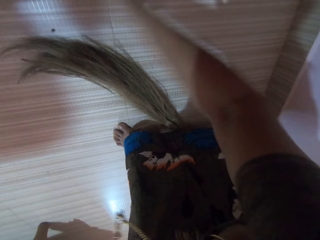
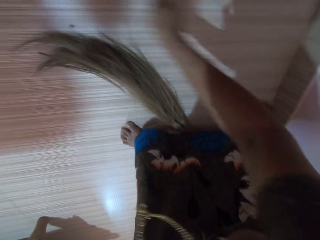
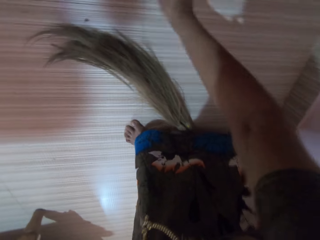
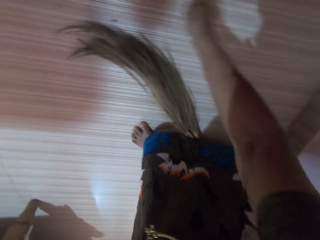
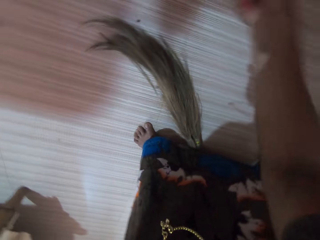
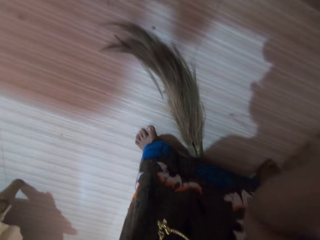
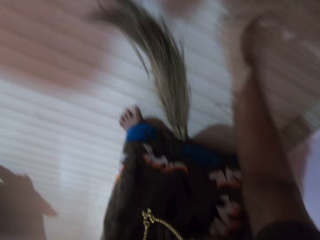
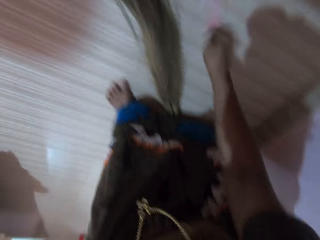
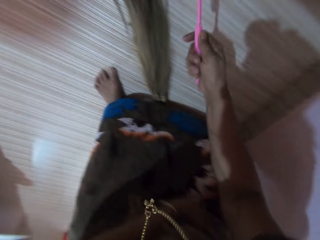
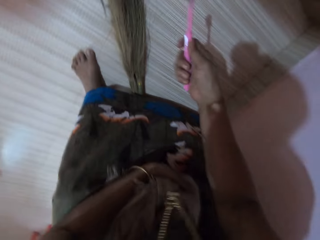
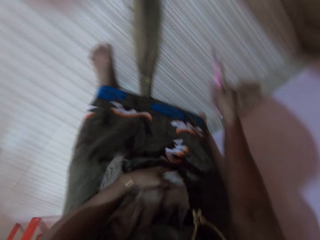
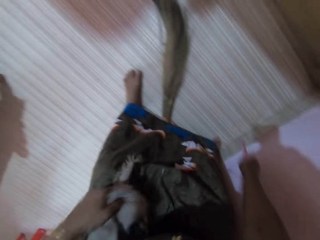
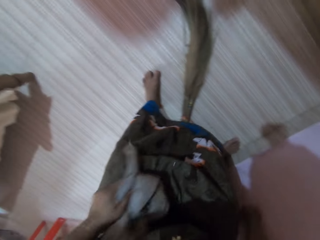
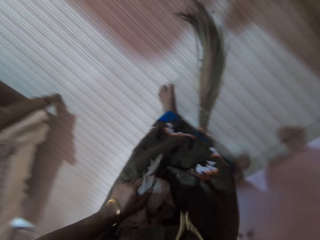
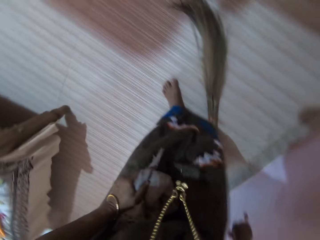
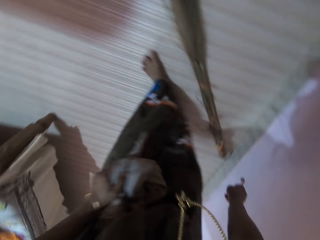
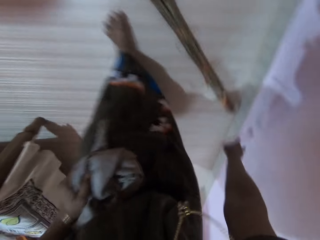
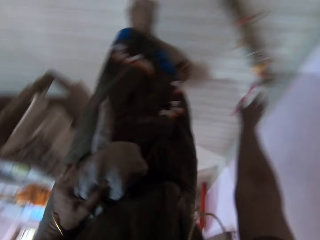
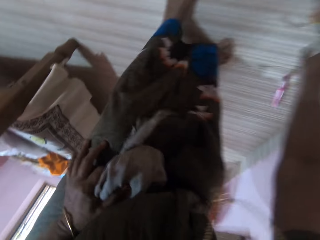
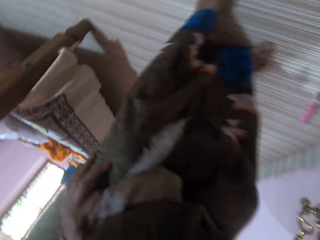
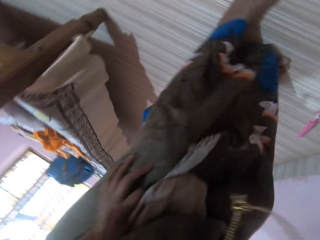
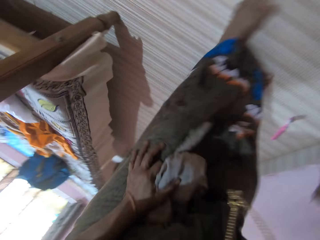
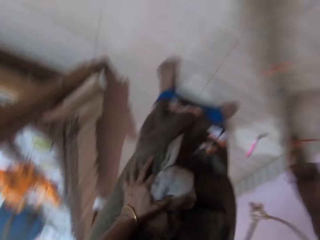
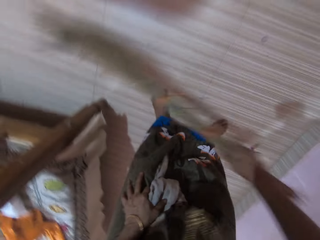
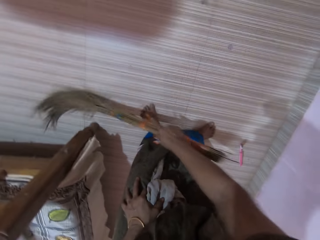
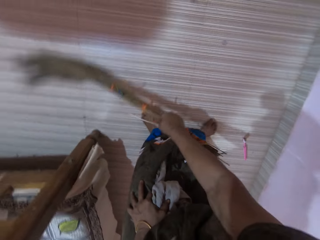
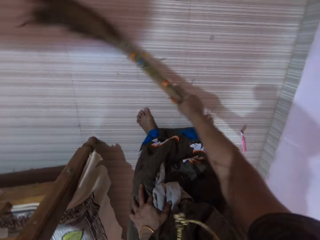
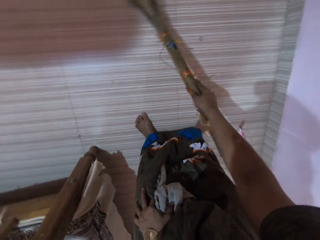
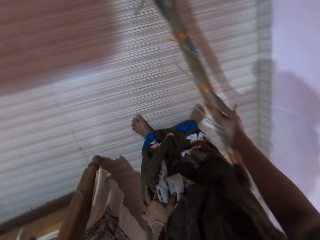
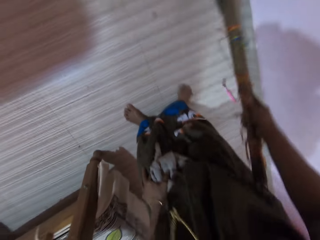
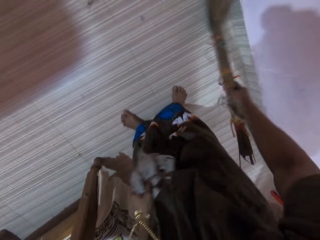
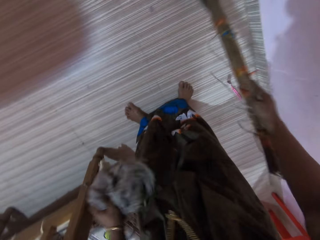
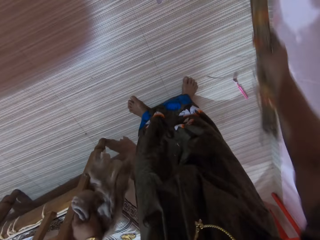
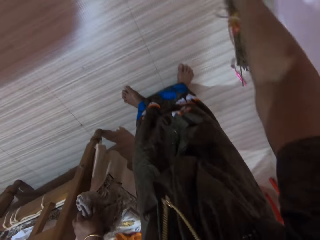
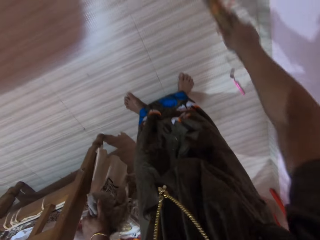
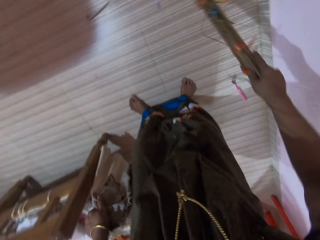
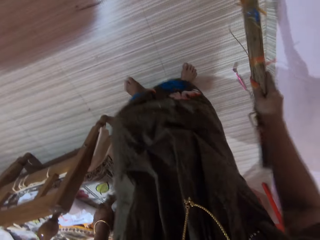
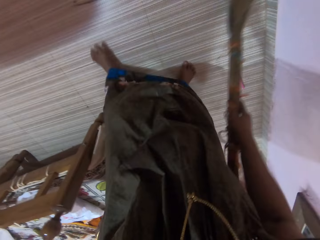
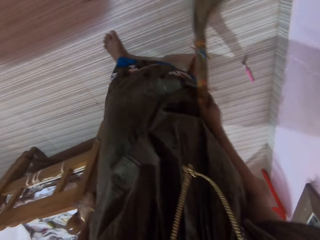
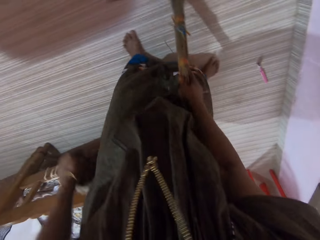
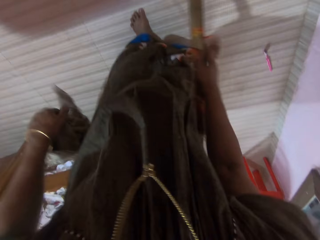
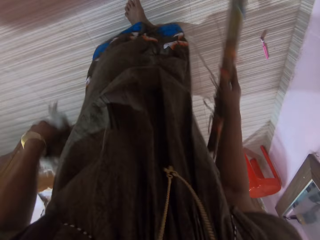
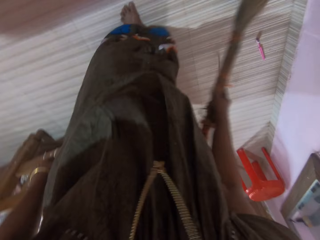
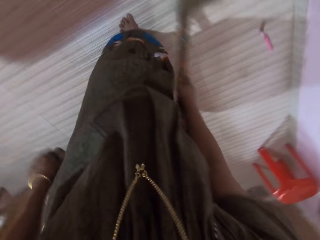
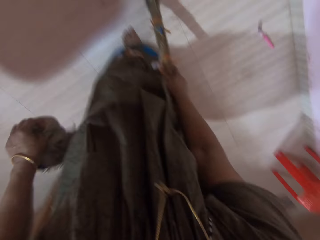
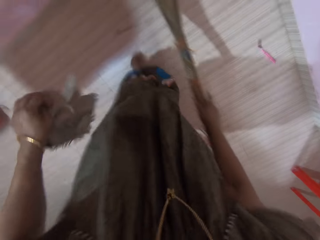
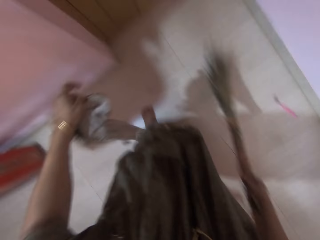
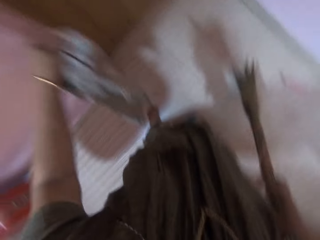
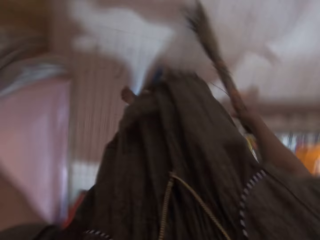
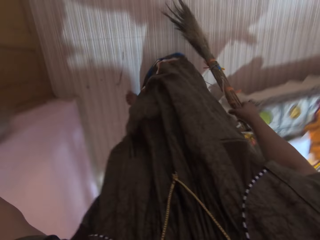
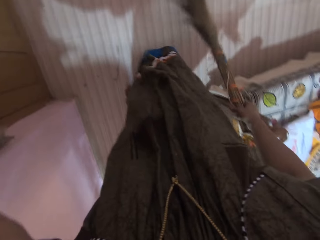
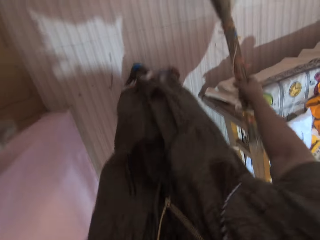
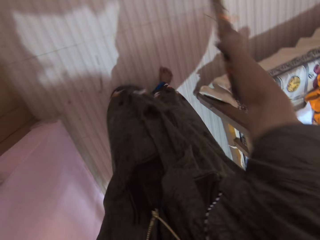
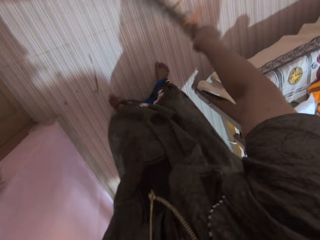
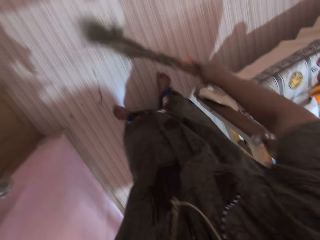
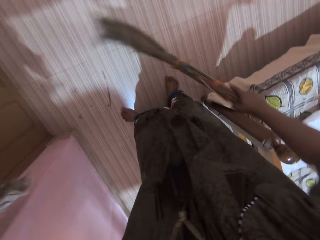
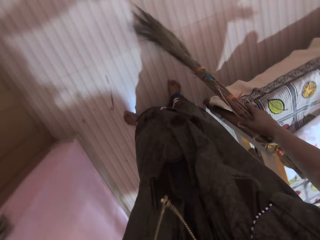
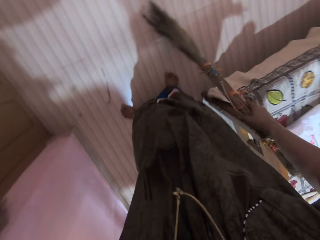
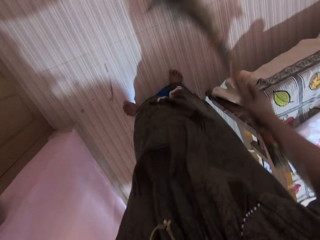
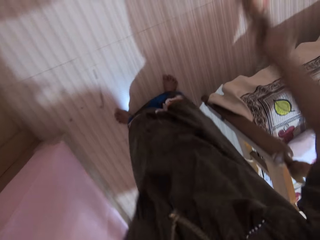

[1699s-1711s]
The camera wearer drops the toothbrush on the floor. She picks up the broom from the floor with her right hand. She sweeps the floor with the broom.

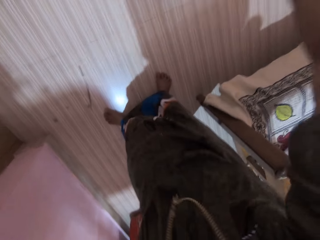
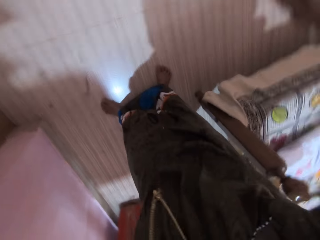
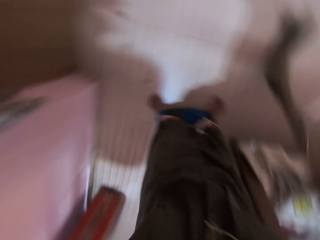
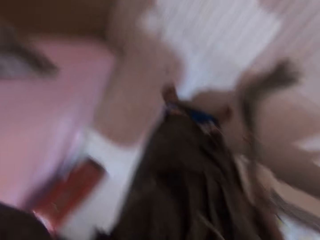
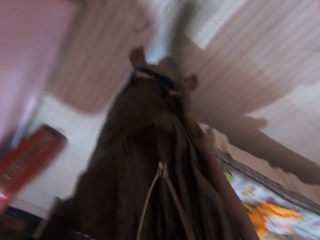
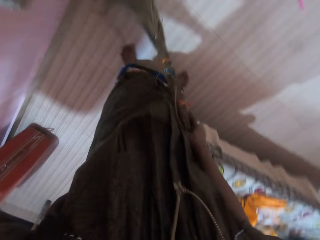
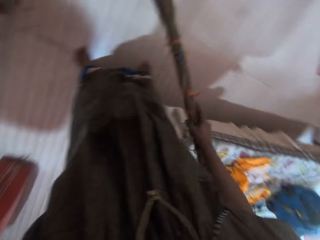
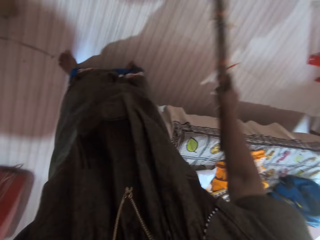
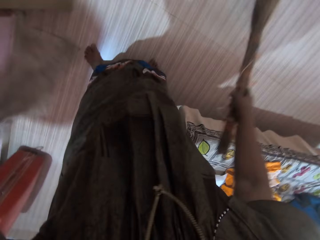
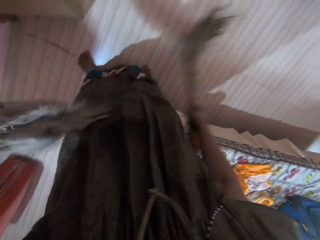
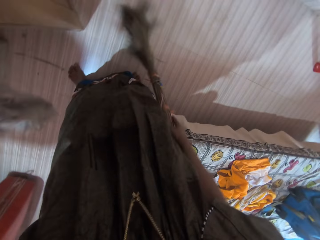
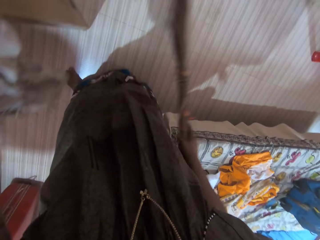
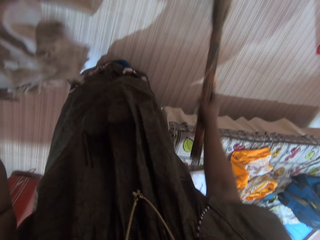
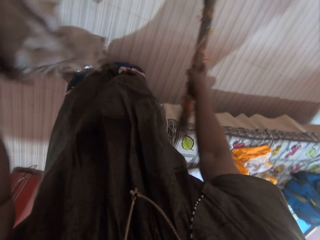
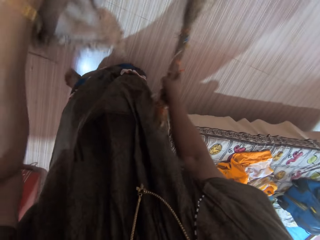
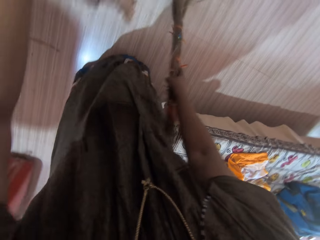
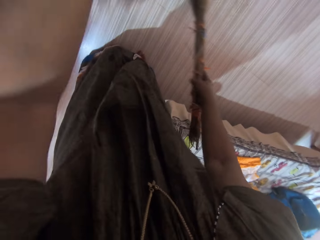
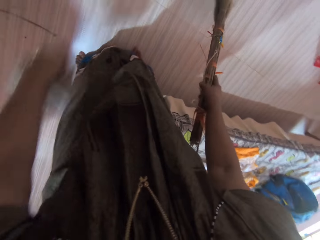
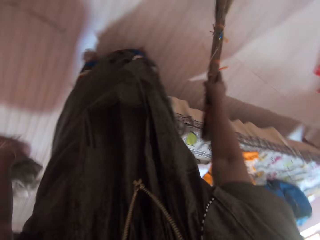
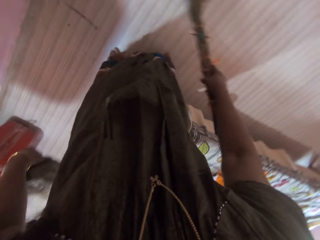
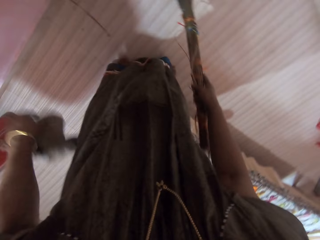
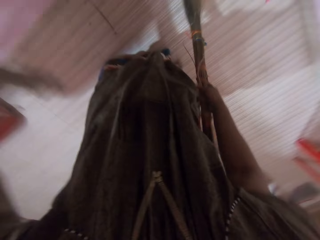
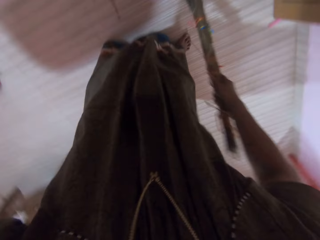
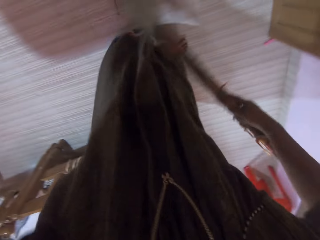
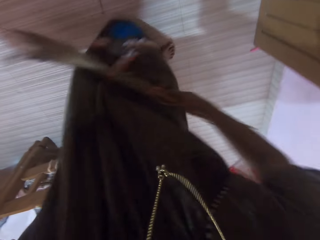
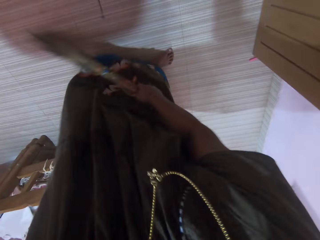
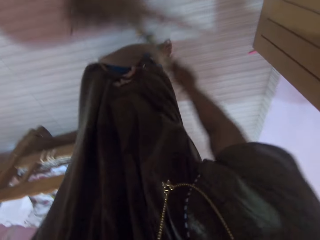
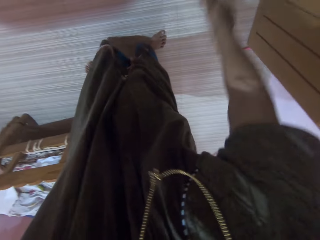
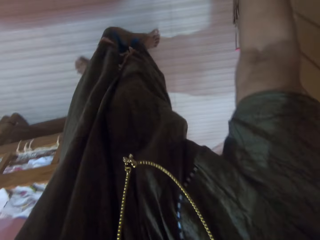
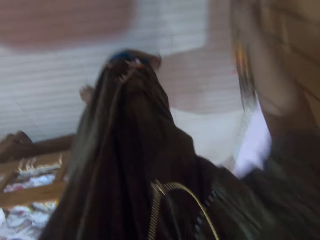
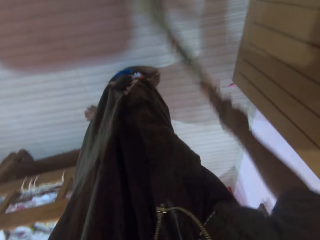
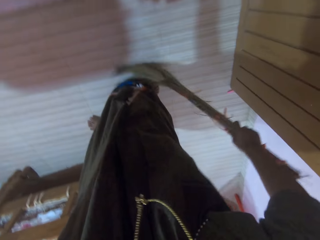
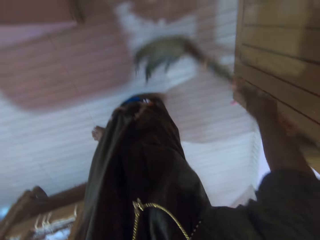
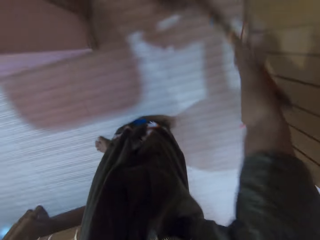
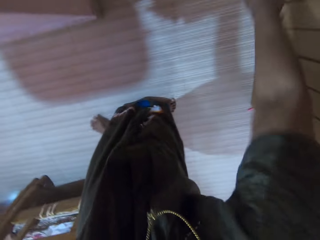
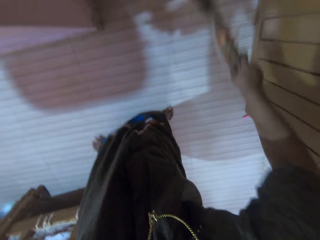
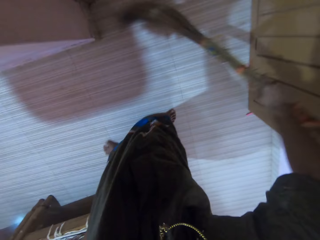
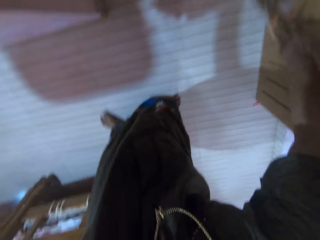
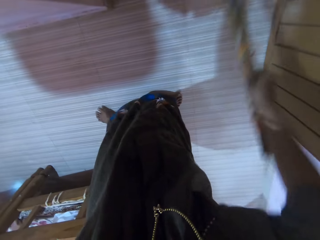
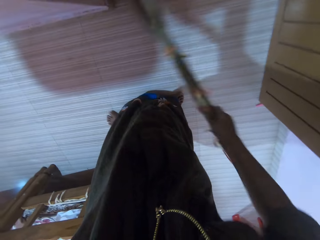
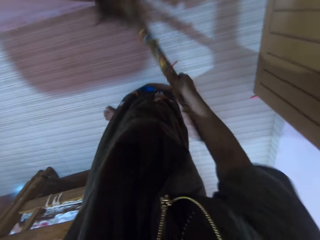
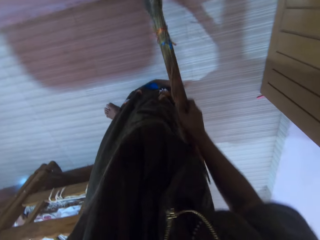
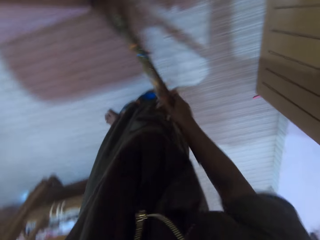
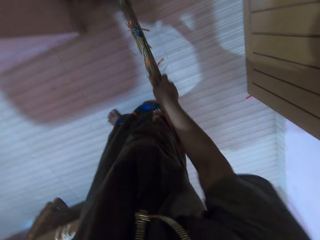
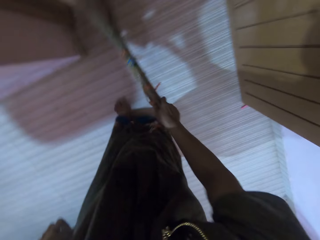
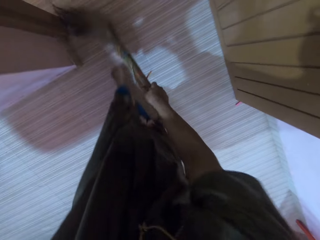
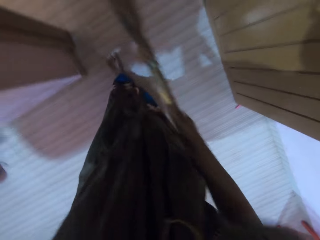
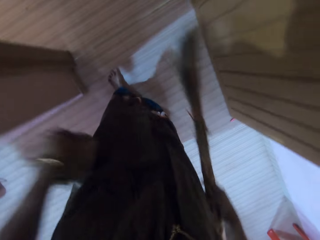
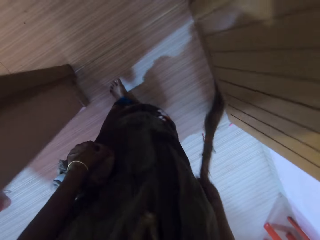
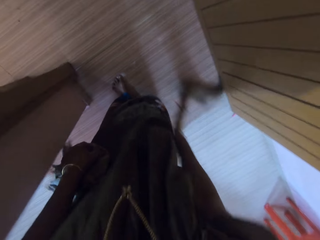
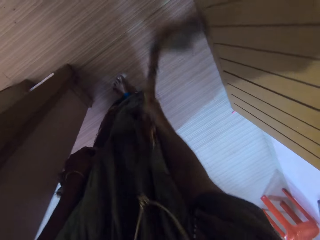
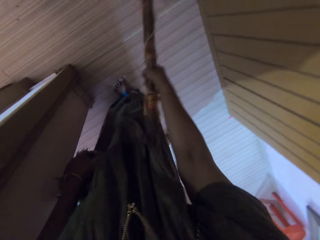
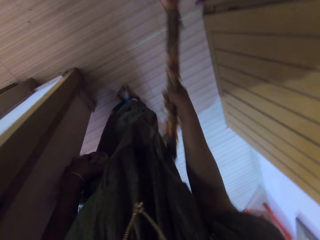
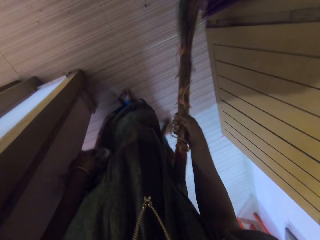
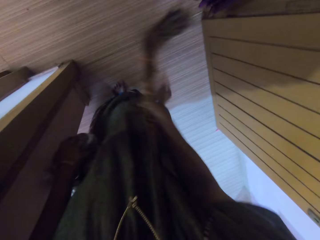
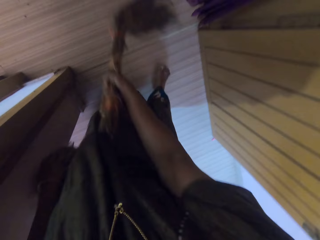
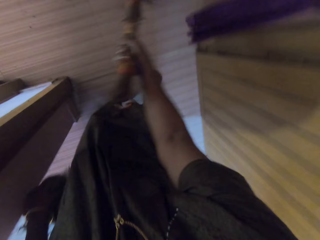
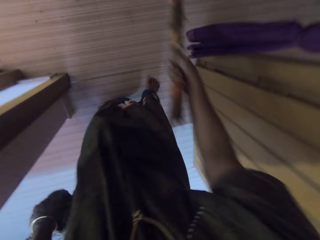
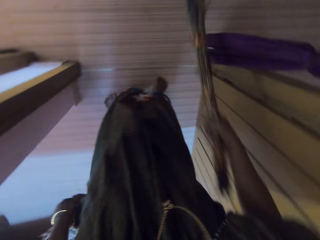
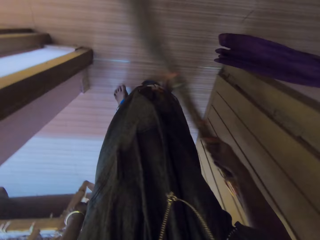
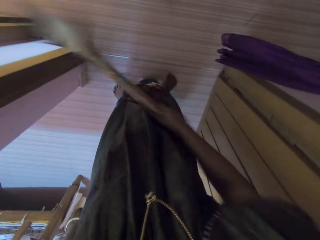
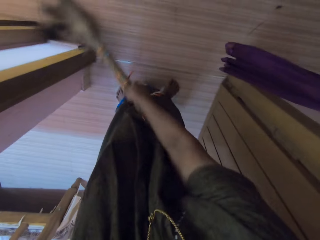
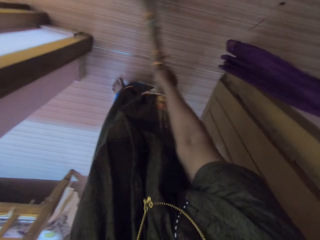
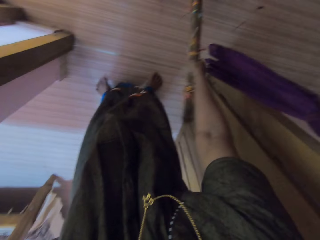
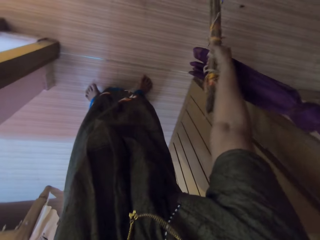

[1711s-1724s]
The camera wearer opens the door with her left hand. She sweeps the floor with a broom.
